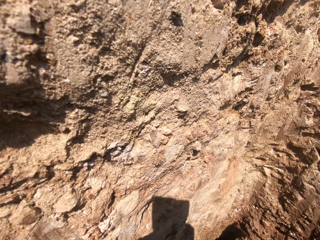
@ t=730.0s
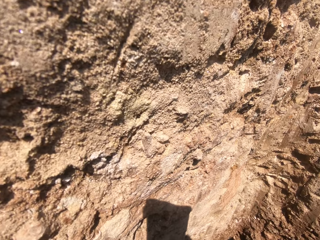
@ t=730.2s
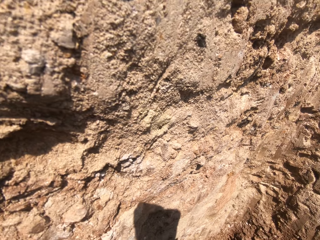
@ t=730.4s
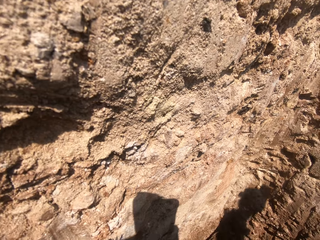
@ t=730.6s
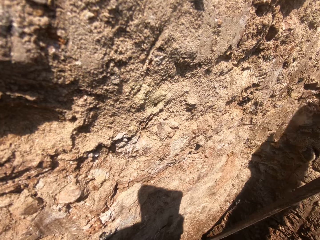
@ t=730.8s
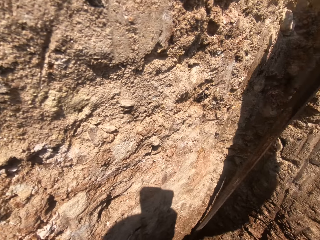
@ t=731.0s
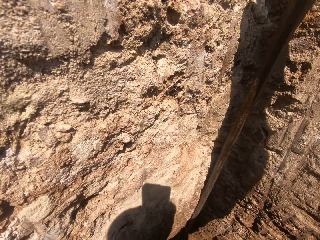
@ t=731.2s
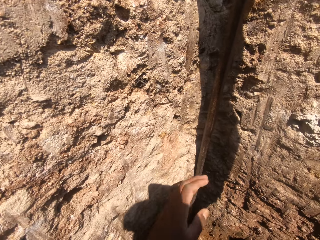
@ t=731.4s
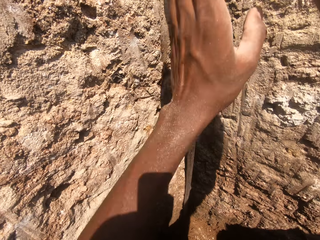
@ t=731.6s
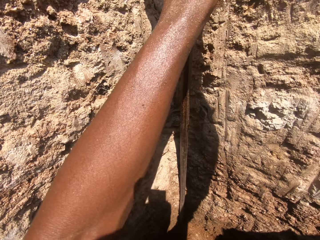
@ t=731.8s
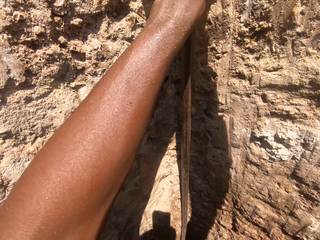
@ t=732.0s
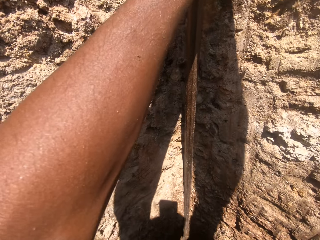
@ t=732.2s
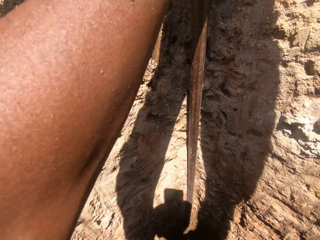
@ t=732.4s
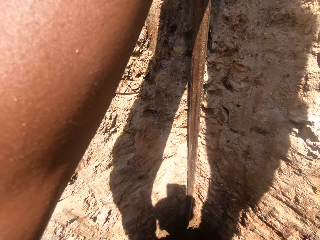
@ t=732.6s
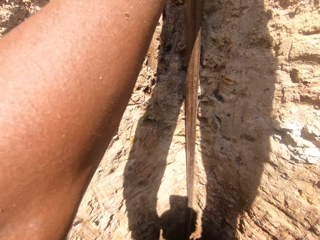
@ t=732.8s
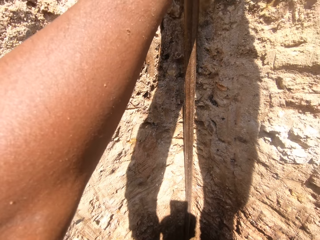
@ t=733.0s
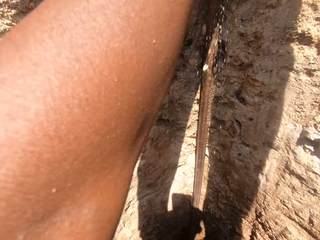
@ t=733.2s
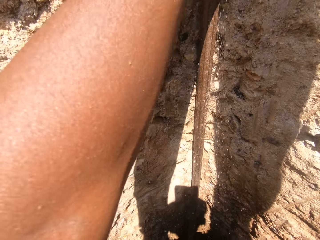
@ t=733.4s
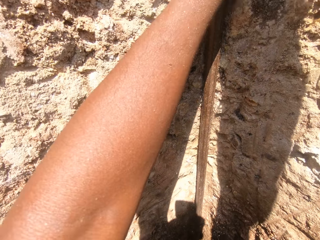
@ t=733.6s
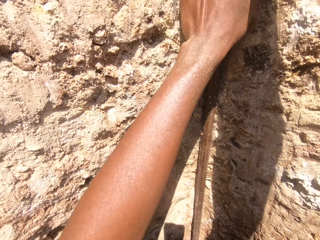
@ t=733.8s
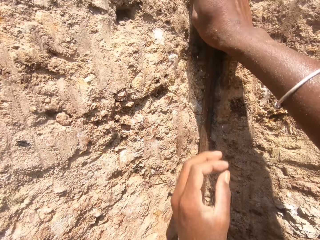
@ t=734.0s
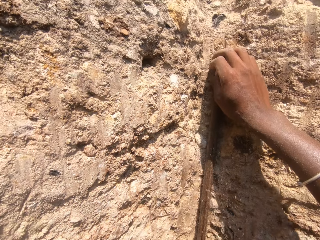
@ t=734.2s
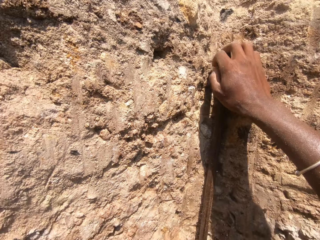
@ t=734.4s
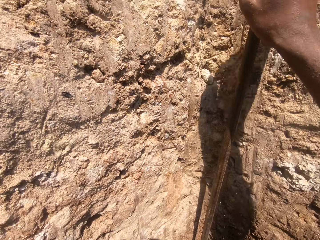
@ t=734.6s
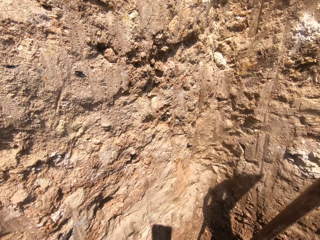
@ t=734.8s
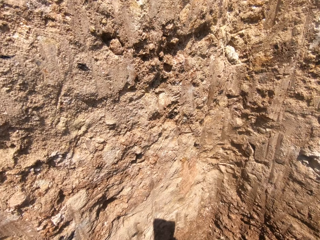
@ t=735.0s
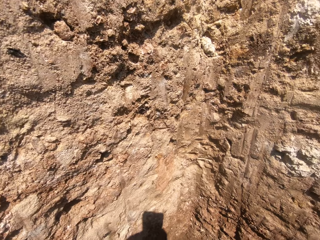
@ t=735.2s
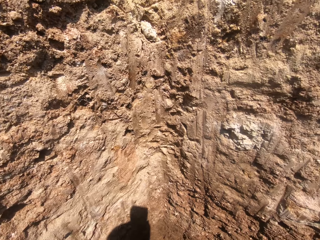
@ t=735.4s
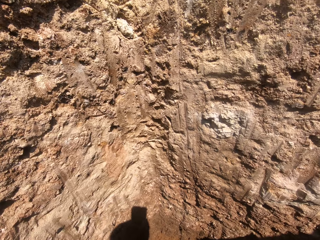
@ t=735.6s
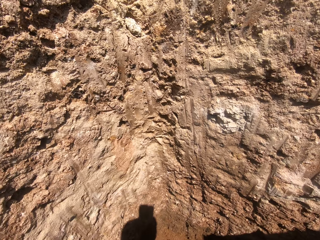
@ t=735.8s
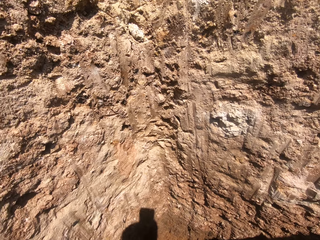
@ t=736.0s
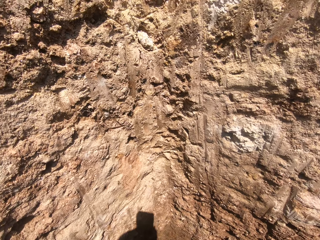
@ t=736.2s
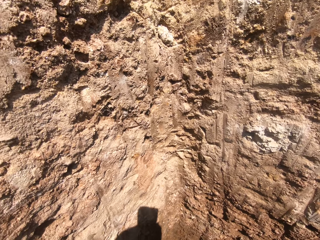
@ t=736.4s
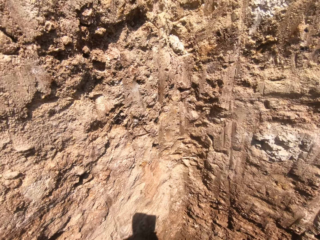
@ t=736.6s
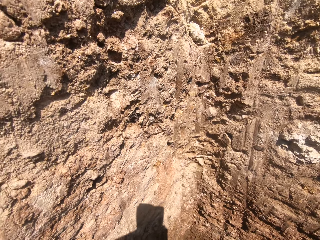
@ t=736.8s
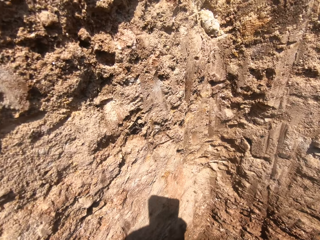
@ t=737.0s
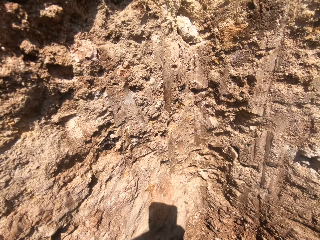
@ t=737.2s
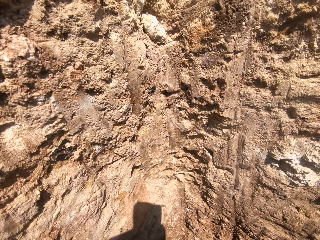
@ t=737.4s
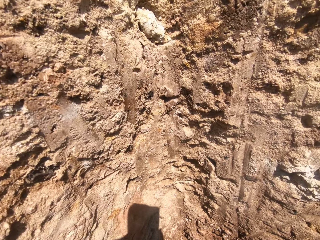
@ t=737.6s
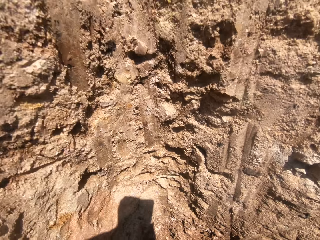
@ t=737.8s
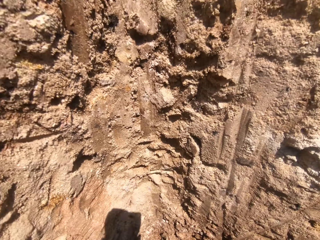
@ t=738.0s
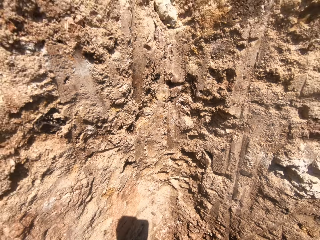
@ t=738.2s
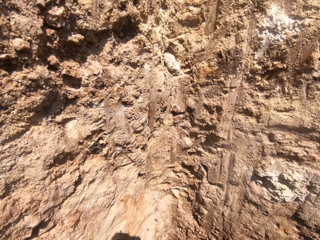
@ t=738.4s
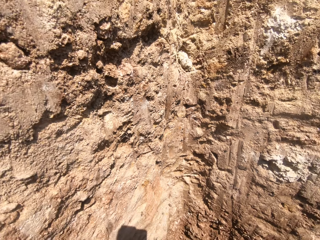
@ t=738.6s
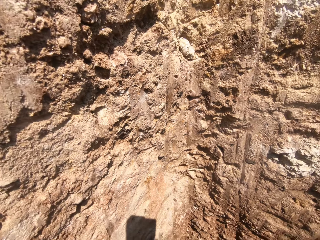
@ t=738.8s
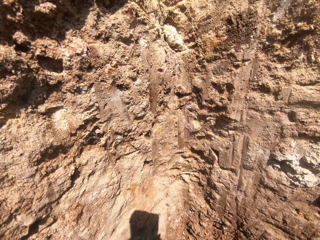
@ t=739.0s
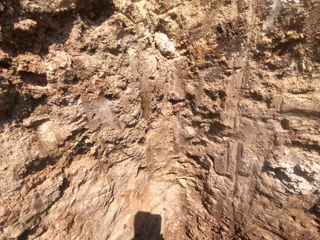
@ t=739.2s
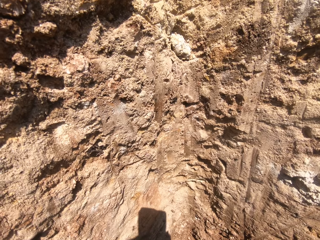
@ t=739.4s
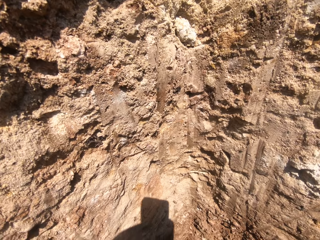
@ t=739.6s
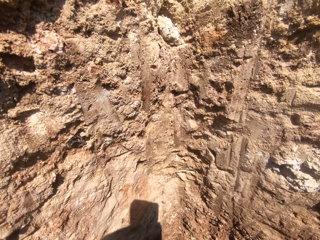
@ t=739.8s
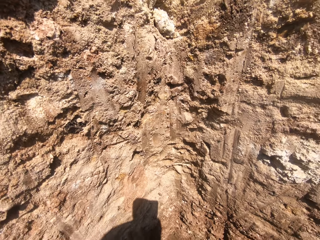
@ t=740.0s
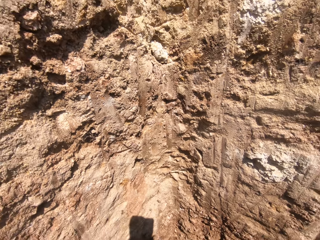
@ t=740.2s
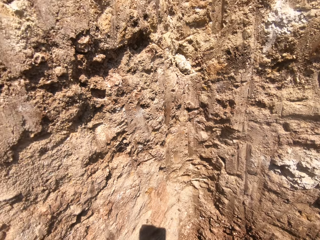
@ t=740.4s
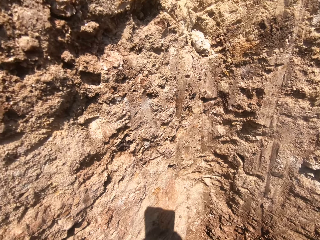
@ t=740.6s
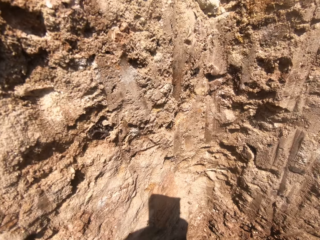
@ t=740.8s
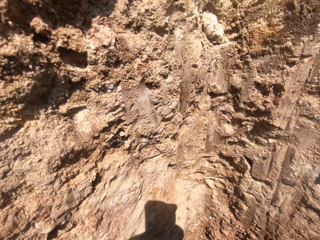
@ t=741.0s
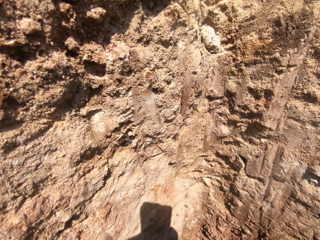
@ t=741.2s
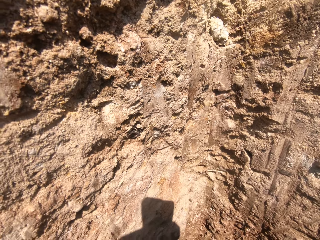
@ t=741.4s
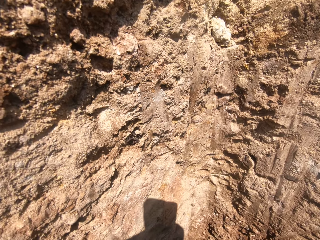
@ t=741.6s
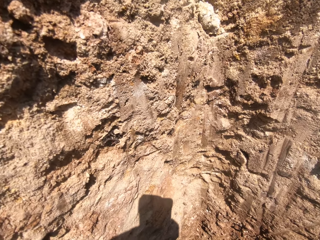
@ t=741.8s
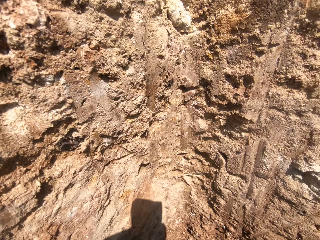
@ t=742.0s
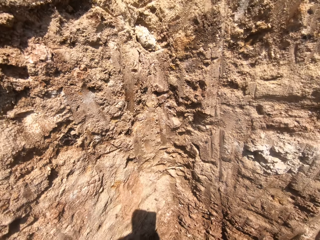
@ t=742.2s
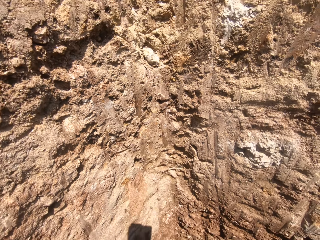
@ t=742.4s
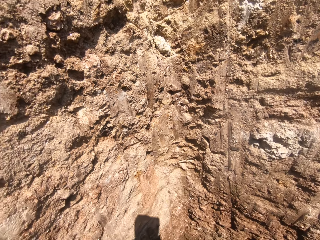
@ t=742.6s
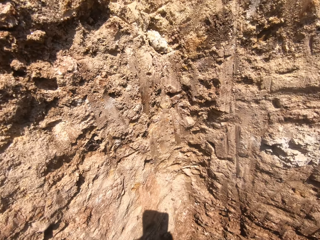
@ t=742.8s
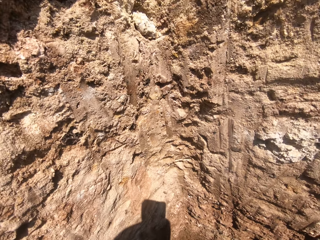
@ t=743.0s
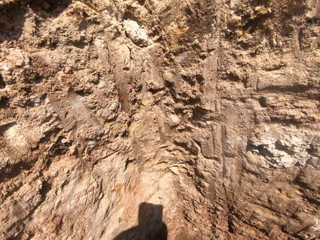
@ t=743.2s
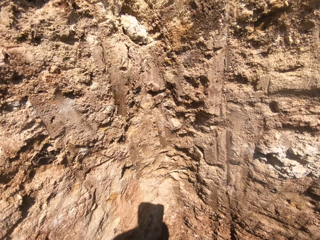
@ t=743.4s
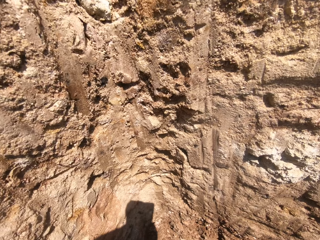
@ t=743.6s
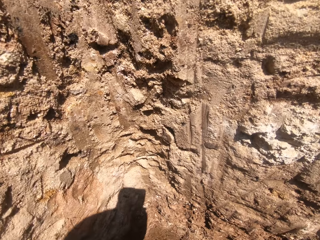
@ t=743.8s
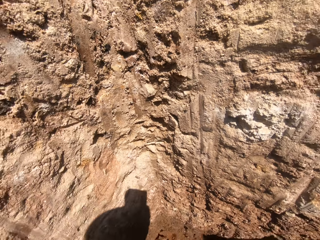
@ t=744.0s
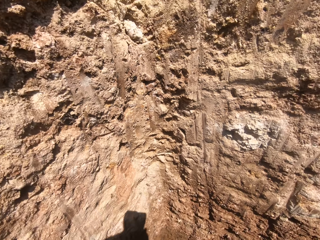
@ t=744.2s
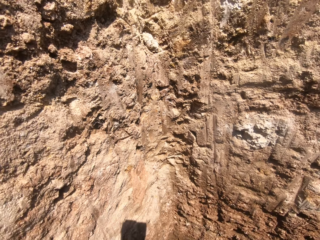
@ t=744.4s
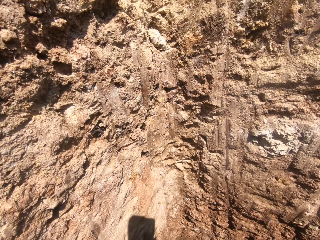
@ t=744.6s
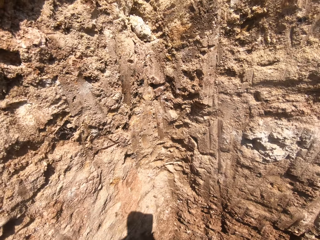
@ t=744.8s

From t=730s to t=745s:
The camera wearer digs with something with both hands. They hold something with both hands. They dig with something with both hands.

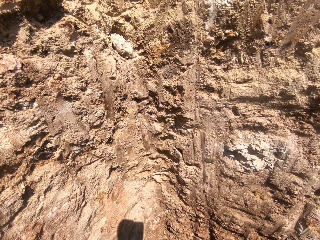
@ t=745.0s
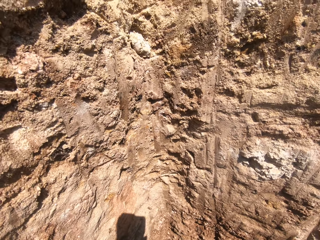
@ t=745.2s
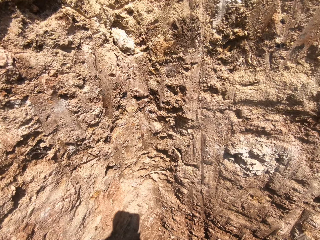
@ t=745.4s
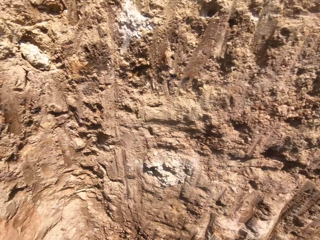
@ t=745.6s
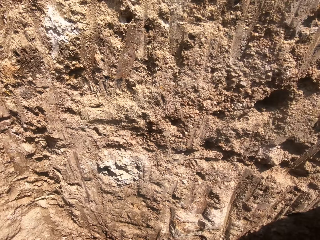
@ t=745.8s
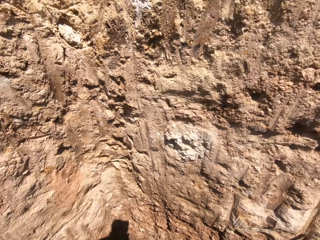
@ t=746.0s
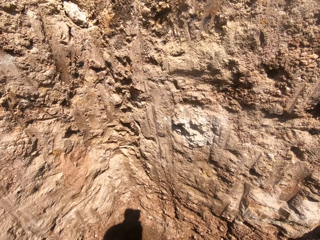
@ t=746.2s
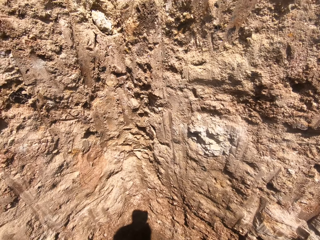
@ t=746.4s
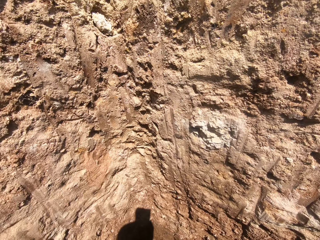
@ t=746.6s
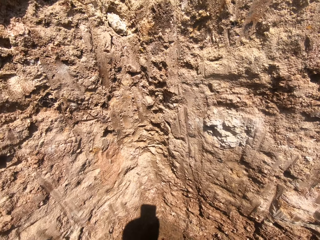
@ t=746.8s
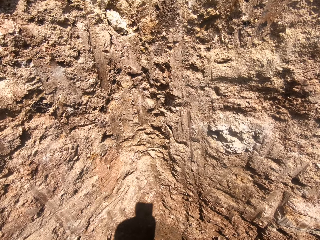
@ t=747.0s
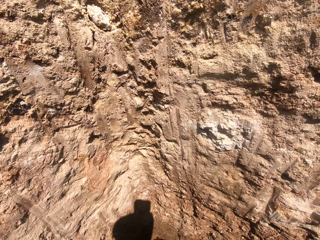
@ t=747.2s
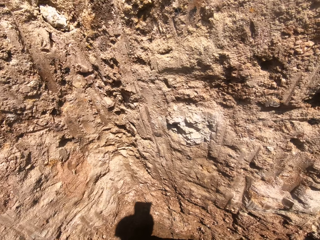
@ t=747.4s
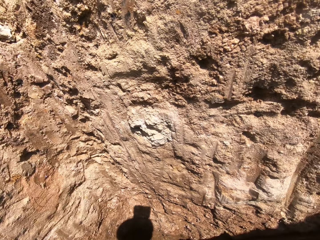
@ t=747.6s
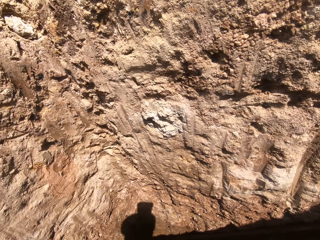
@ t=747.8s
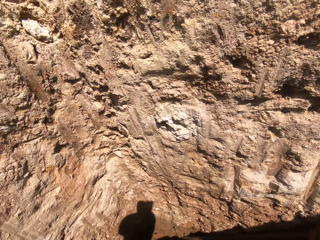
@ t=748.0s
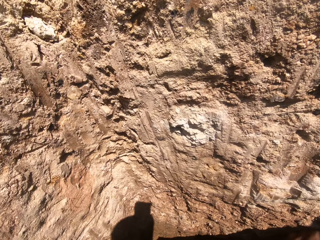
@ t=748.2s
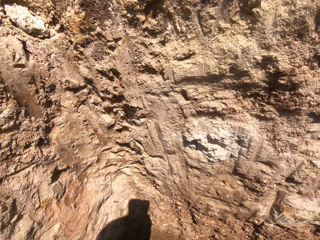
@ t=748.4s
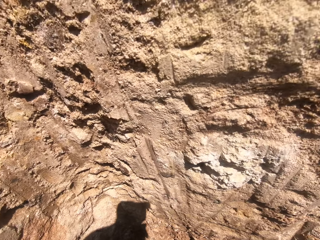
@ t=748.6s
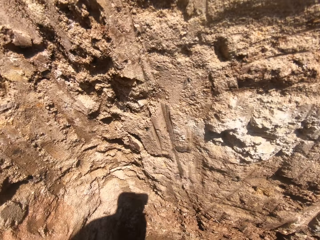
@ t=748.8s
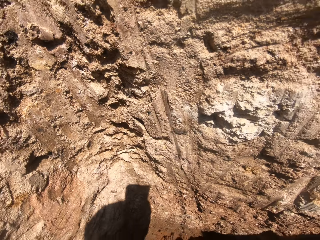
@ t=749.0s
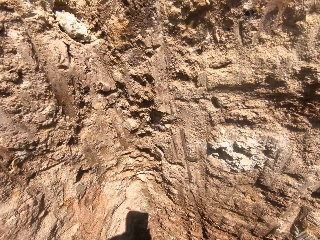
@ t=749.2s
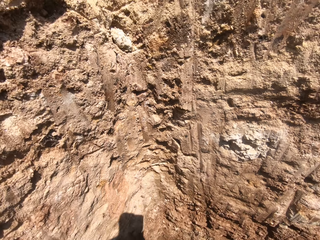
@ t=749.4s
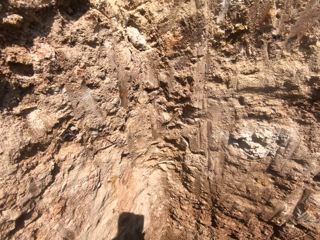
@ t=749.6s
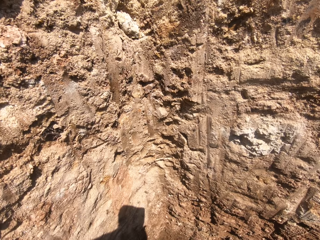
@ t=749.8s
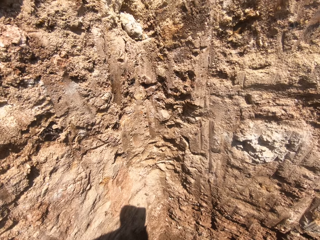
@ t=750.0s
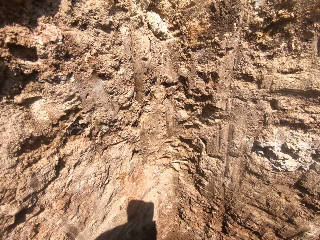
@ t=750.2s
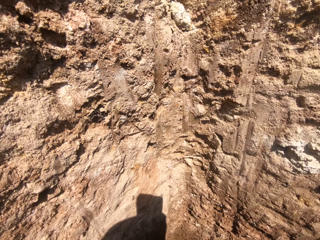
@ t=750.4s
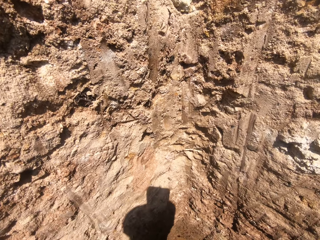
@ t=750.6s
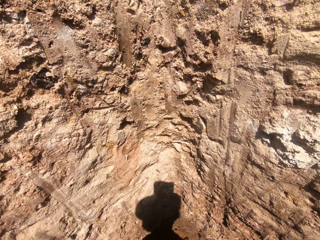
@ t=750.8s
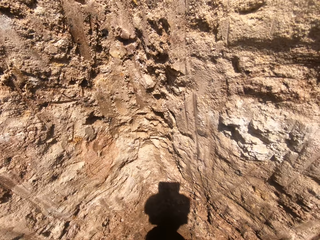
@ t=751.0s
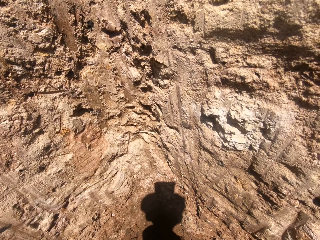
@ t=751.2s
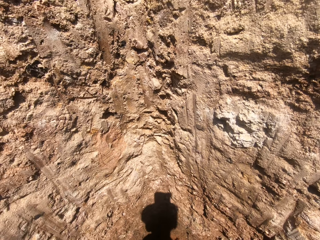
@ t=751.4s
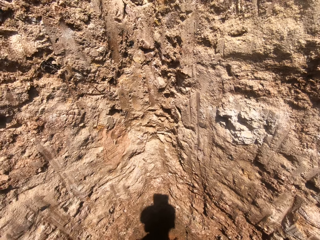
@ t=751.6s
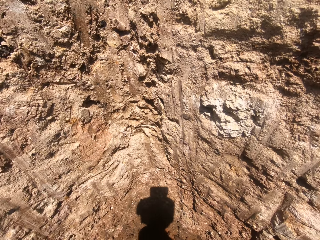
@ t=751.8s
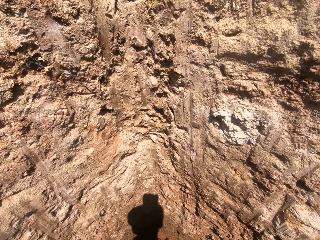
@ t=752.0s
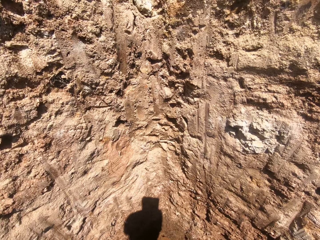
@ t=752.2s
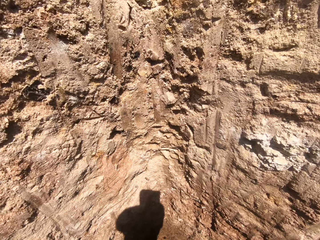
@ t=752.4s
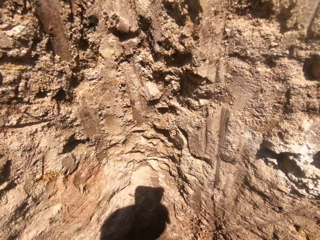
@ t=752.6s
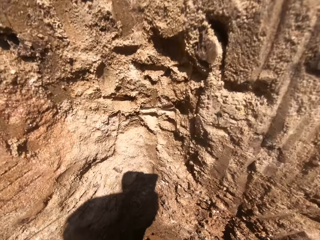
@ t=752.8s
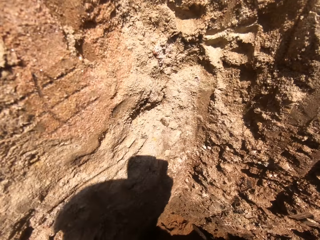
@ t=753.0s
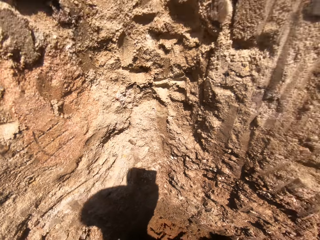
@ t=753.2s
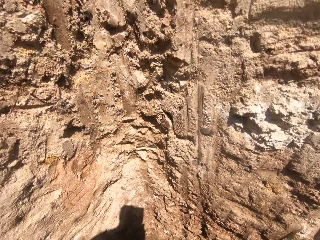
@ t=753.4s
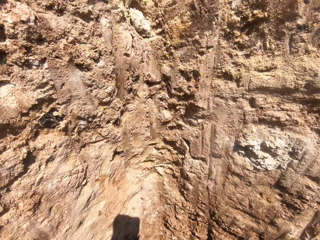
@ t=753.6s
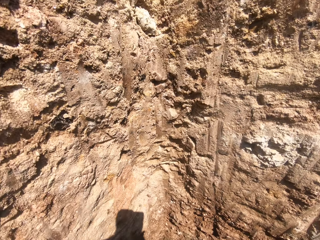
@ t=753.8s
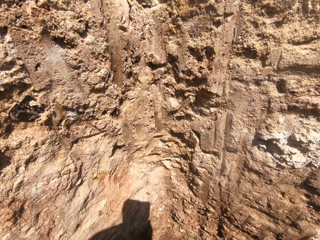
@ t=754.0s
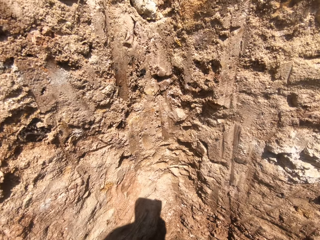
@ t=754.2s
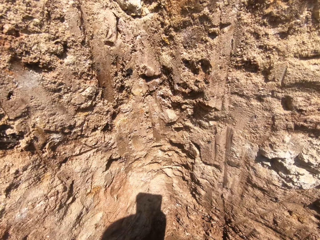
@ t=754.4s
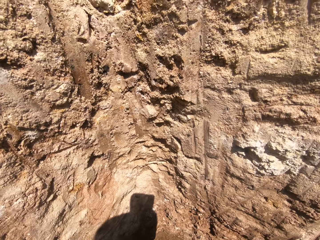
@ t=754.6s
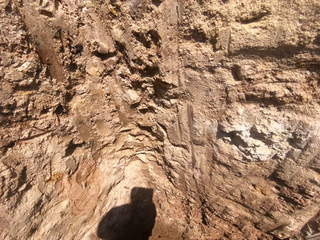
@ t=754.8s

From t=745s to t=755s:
The camera wearer looks down. They dig with something with both hands.
